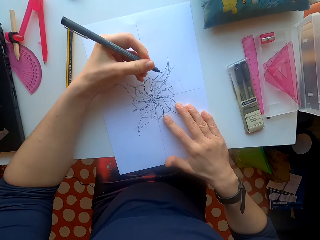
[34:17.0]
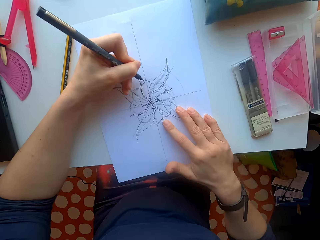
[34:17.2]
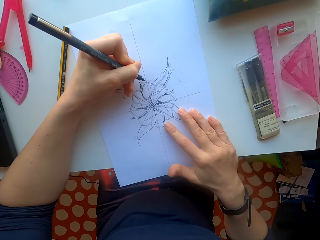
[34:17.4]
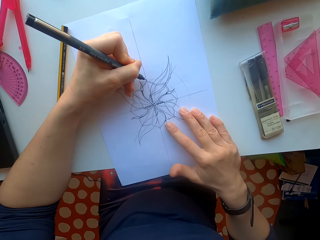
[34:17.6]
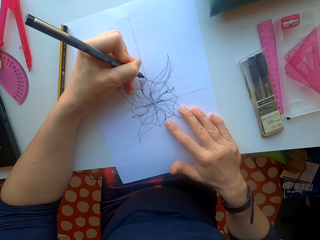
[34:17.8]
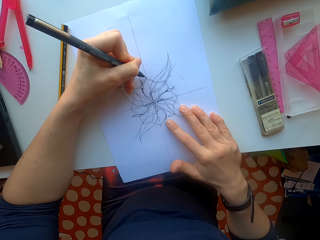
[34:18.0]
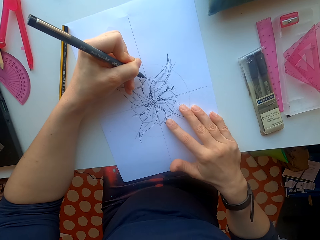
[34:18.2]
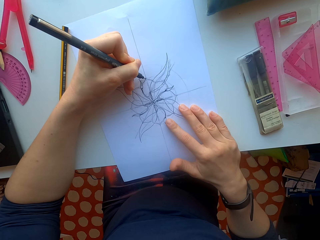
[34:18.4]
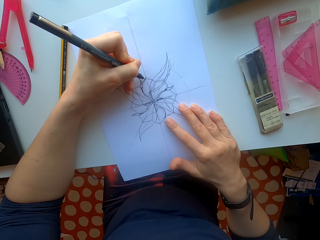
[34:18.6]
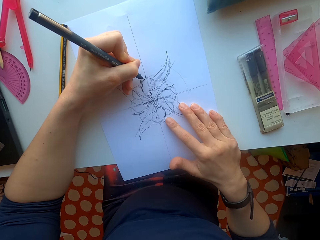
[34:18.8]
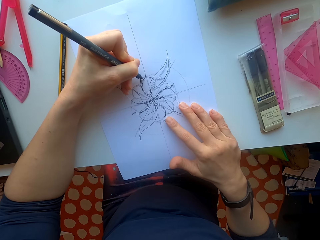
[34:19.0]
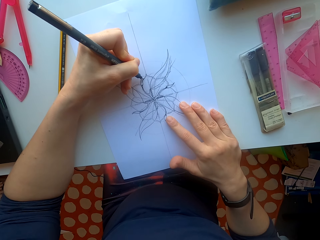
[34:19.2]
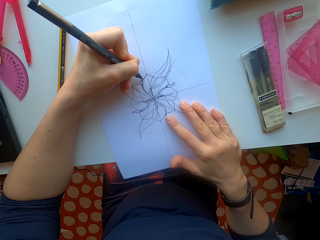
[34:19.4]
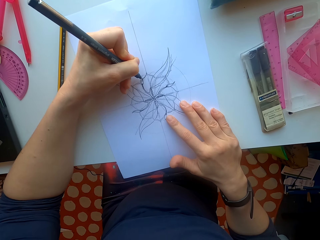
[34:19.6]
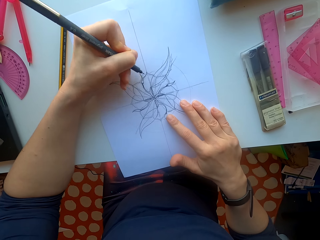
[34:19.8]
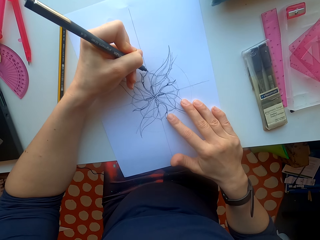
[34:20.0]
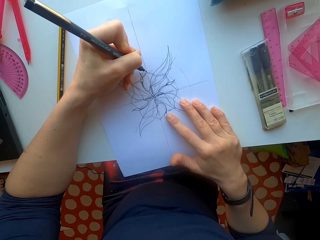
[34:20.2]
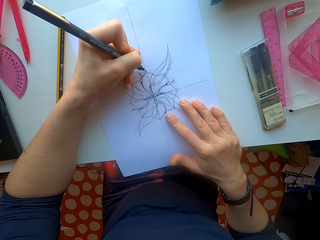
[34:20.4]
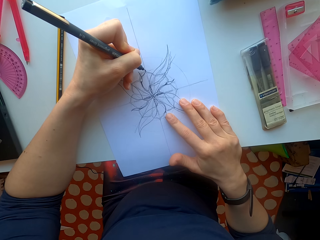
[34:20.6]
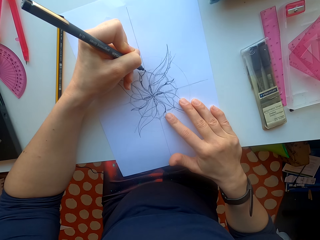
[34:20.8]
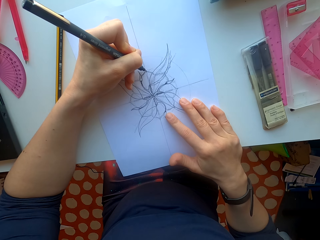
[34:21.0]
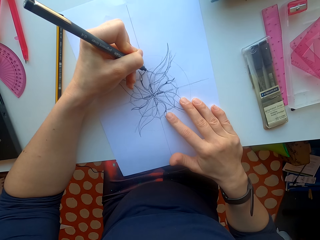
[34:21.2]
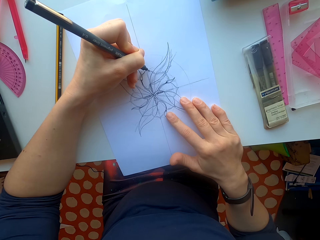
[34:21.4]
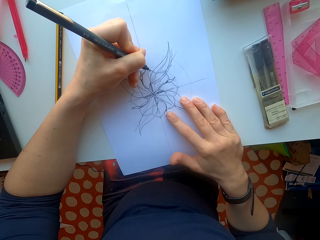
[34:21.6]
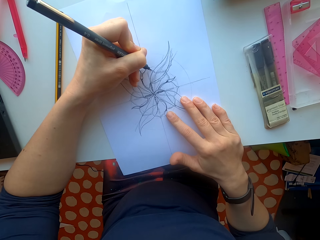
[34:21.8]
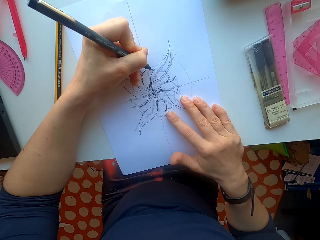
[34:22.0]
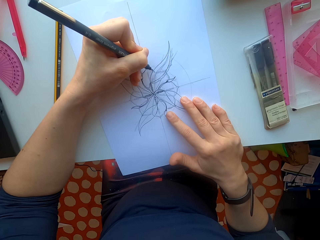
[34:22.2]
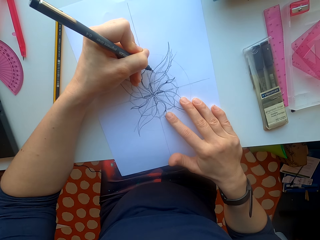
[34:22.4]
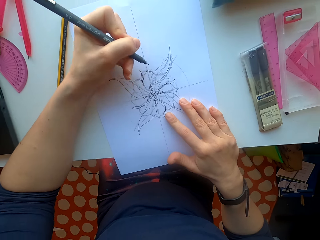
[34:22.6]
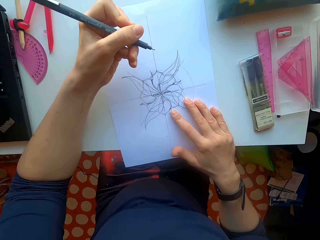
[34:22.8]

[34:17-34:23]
The camera wearer draws on the sheet of paper.

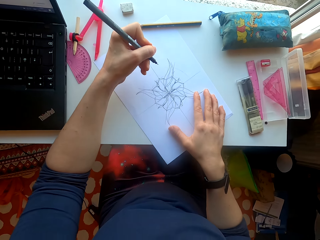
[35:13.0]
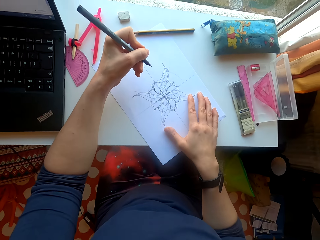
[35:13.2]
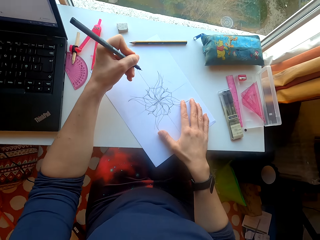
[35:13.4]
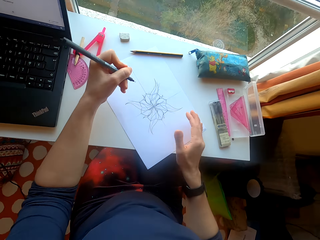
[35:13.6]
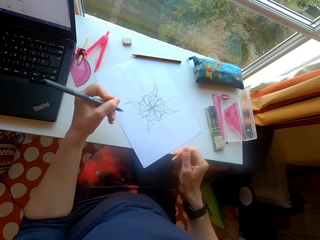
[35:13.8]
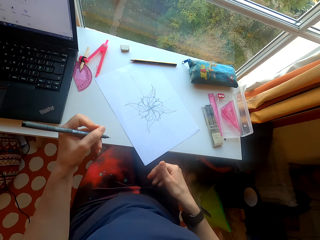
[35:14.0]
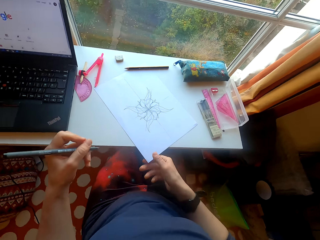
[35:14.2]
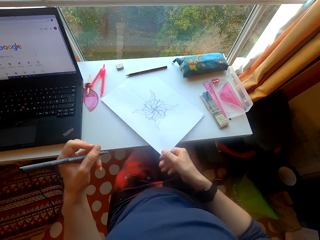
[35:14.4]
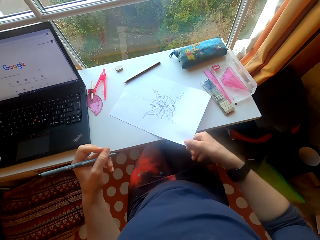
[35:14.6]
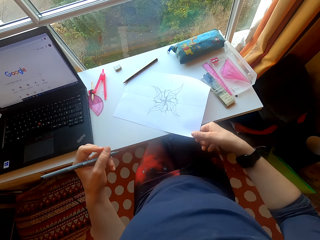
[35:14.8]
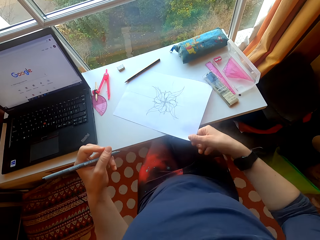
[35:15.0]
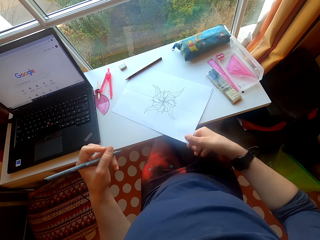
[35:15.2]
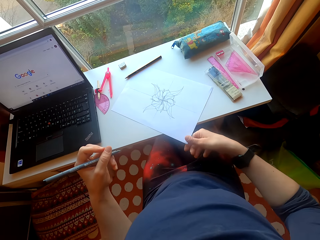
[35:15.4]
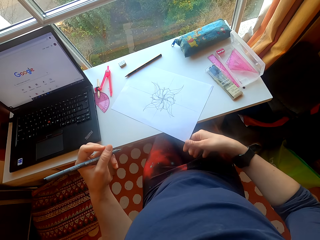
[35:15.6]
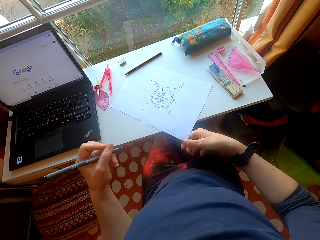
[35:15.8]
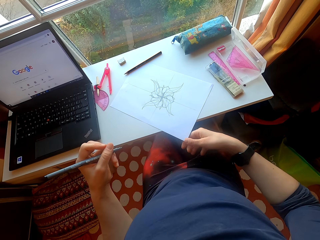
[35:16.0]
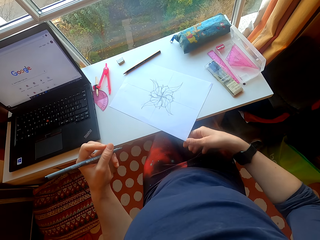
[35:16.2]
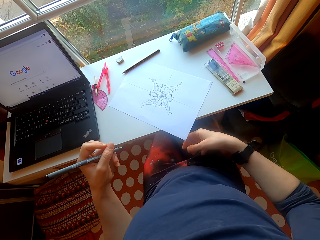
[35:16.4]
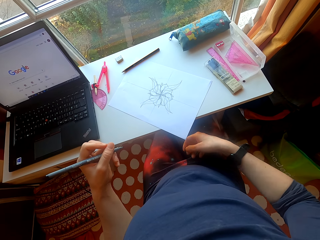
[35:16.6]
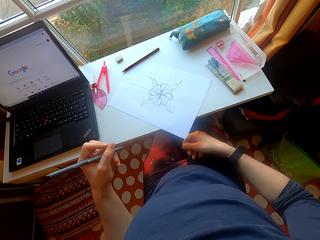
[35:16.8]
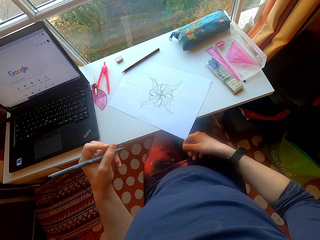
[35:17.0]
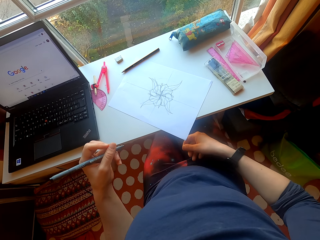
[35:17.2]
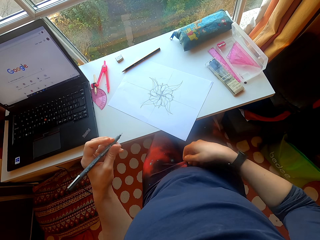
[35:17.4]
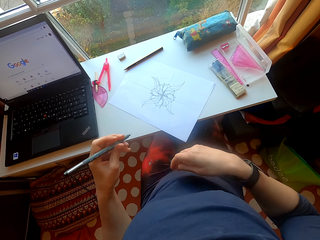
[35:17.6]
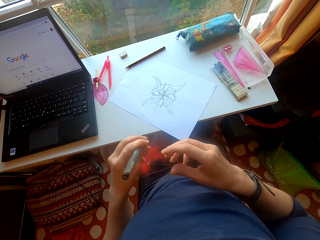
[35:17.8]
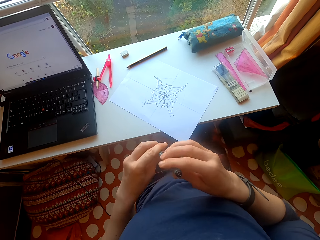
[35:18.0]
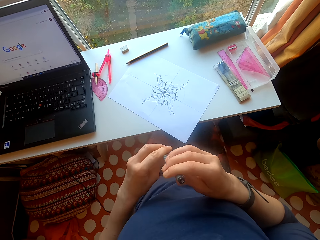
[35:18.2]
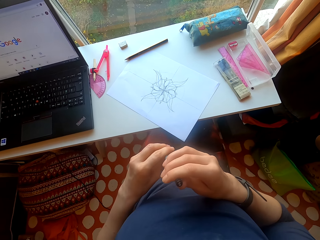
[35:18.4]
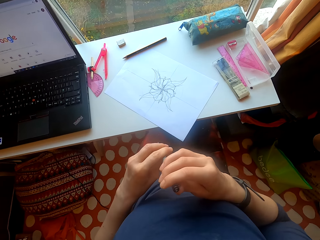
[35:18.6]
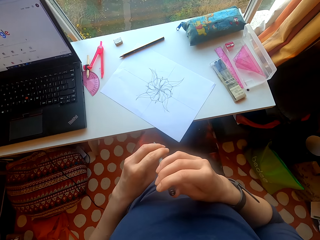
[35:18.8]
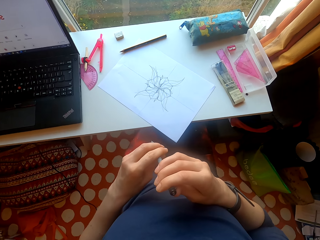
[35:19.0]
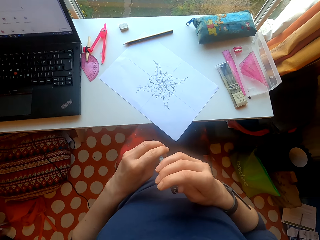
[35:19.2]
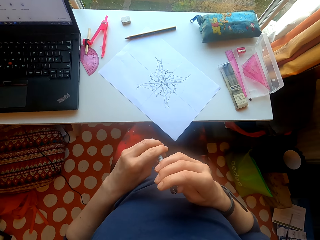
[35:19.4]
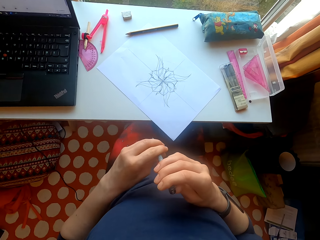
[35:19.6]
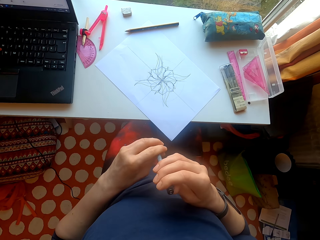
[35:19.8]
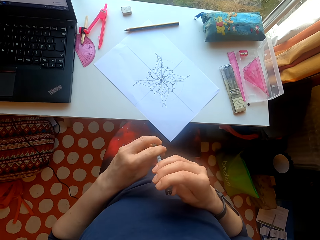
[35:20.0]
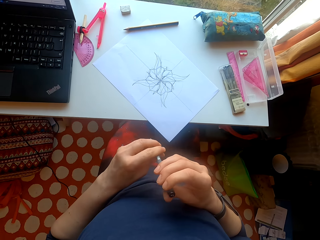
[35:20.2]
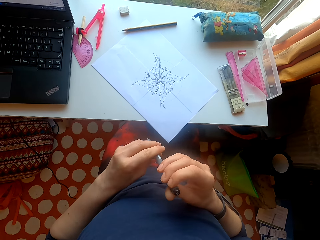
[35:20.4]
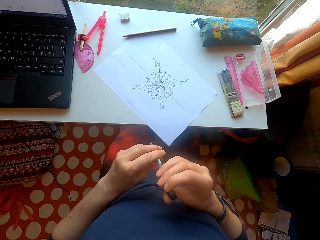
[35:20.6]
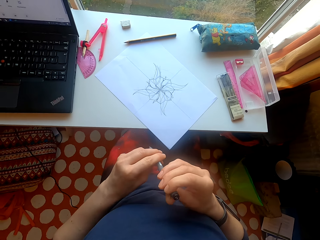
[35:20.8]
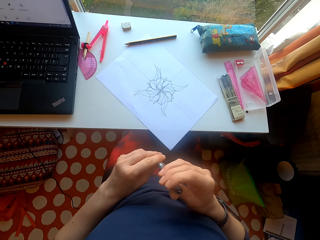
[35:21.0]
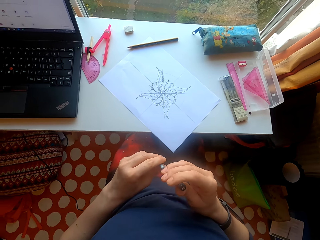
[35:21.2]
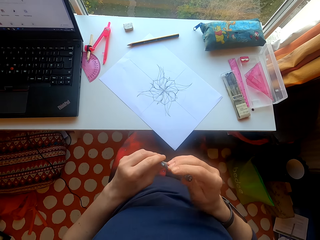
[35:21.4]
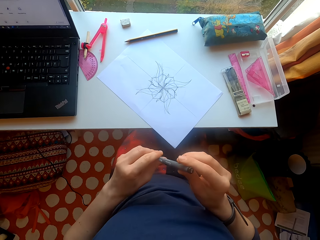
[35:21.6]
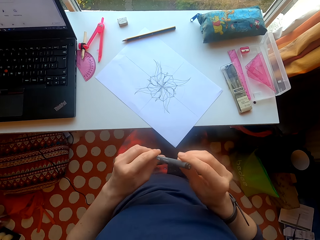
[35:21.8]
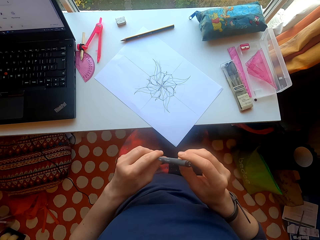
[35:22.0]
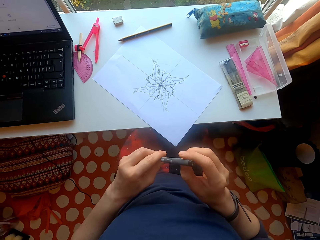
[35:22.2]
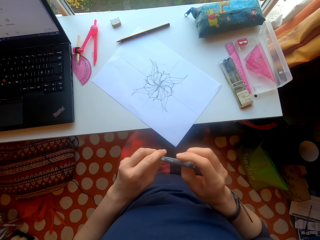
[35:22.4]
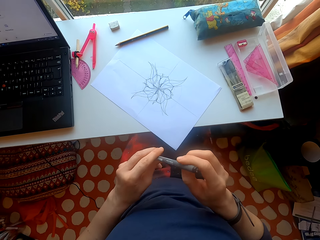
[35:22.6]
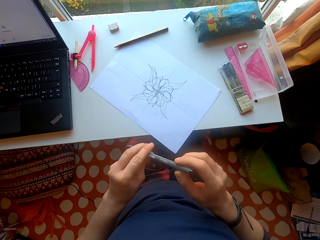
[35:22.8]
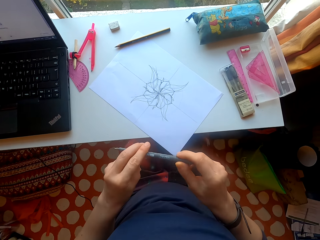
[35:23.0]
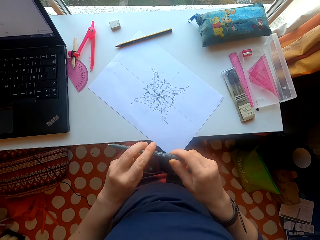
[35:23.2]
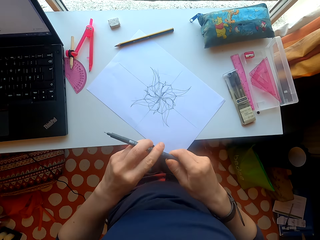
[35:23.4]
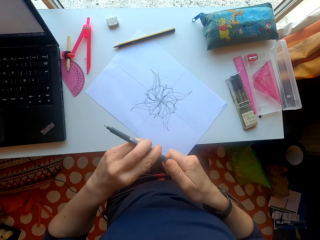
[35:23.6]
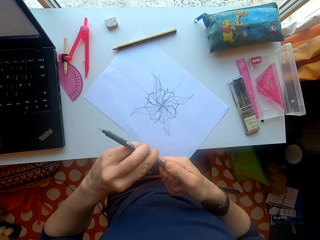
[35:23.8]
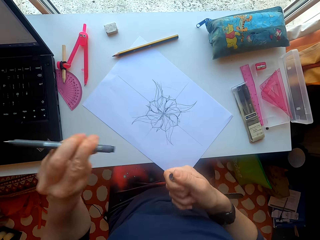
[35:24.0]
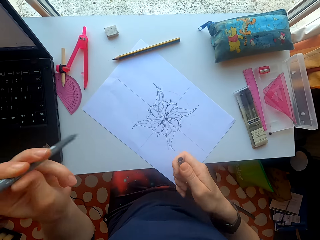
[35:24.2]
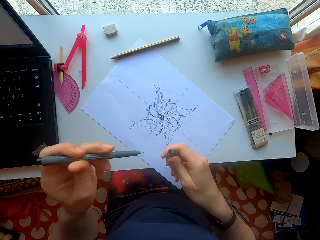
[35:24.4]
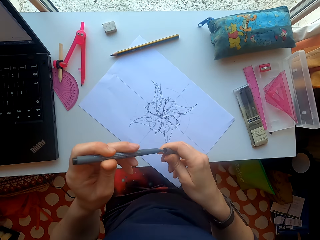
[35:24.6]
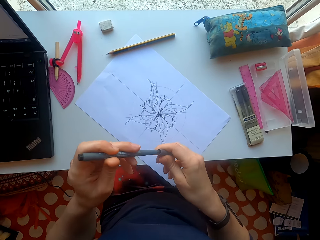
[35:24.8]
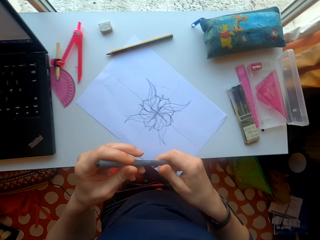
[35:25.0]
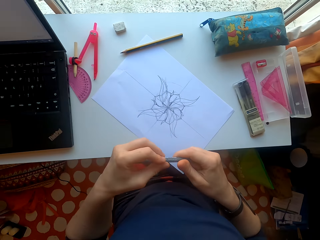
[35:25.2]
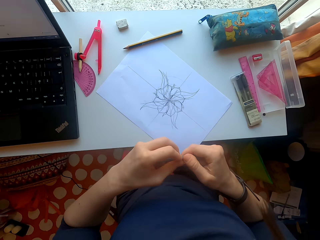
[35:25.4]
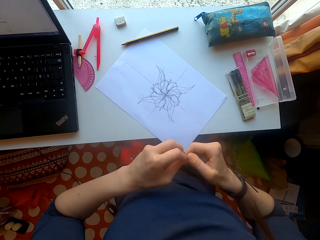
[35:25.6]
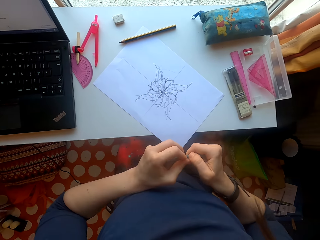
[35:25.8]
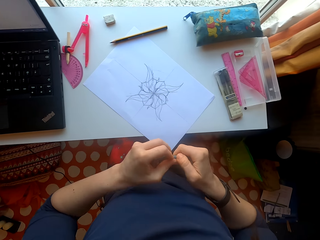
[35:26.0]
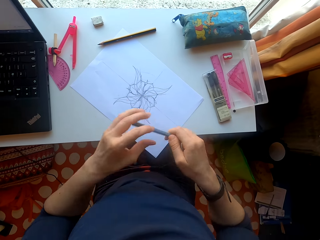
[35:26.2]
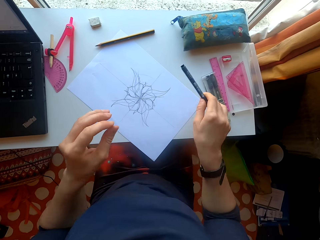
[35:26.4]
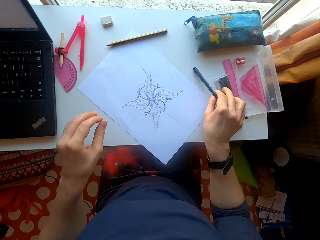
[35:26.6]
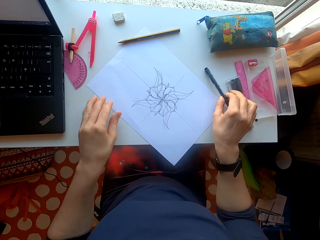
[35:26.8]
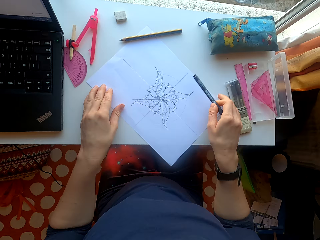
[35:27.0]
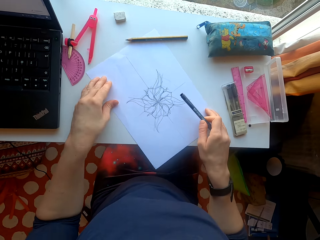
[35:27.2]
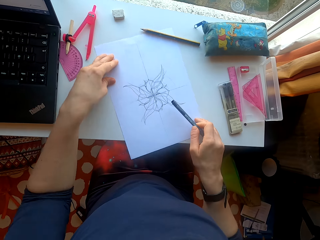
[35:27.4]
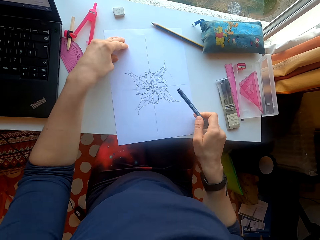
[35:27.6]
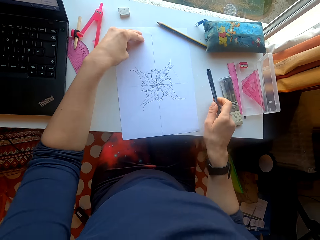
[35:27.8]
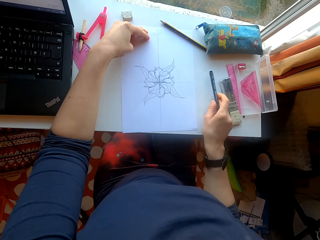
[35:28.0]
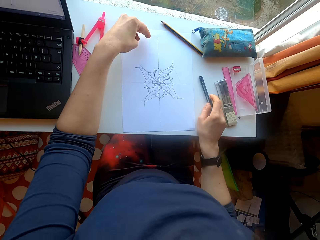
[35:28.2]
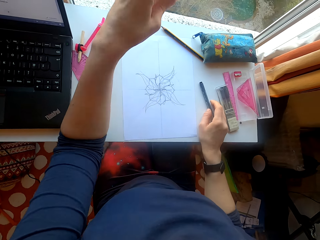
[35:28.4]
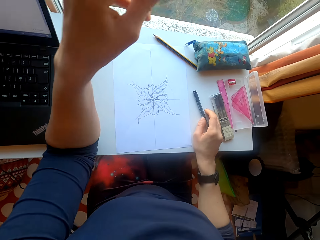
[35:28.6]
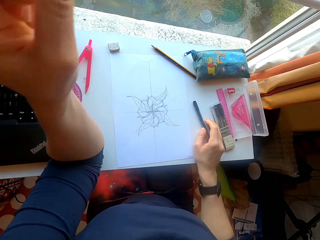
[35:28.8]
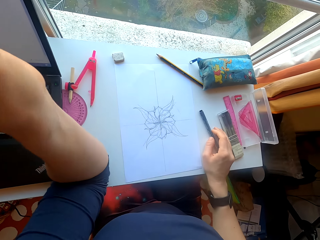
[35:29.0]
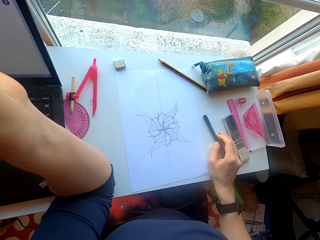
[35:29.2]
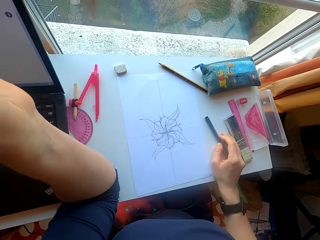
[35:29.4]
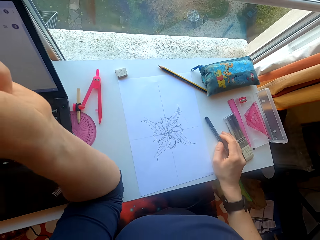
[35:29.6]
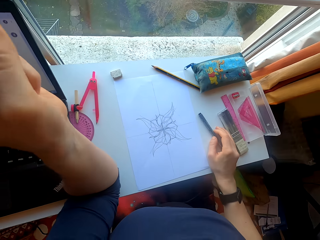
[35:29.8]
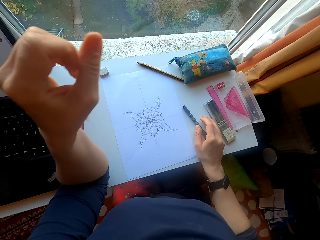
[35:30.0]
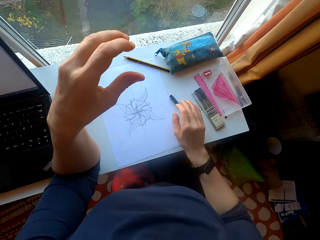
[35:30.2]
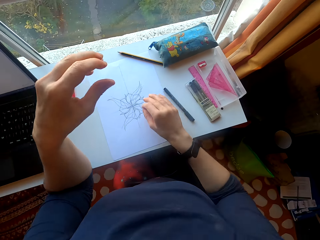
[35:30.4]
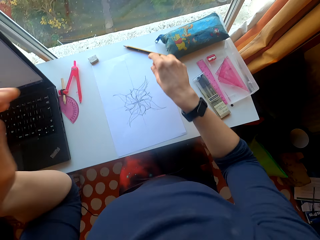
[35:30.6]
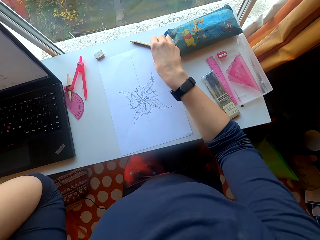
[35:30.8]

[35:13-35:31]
The camera wearer turns the paper. They move the sheet of paper on the table. They look at the paper. They hold the pen. They close the pen. They put the pen on the table. They move the sheet of paper on the table. They raise a hand.
